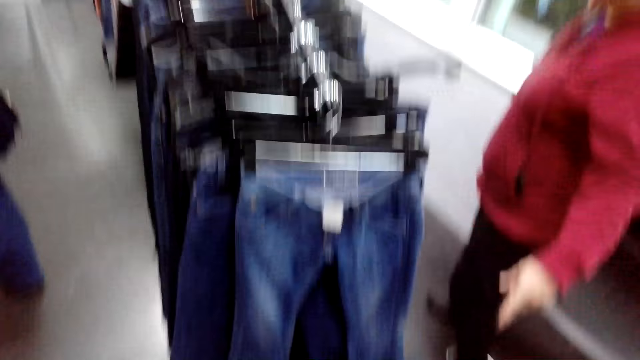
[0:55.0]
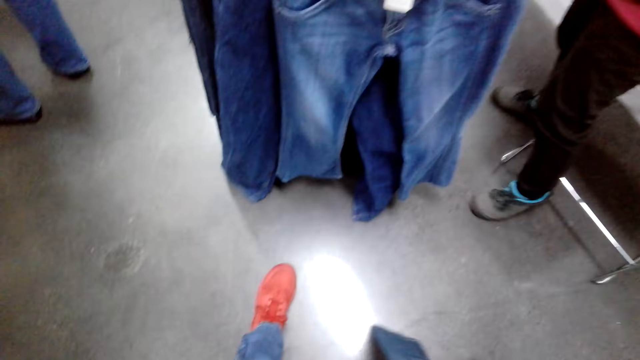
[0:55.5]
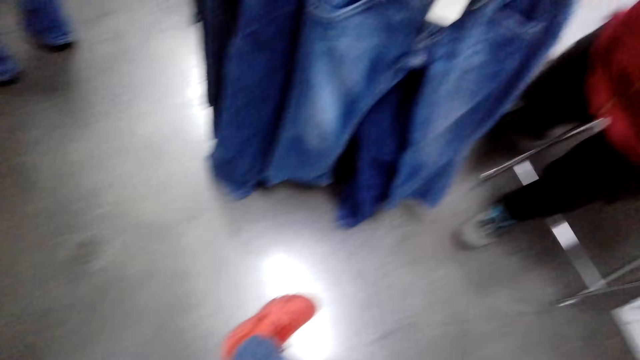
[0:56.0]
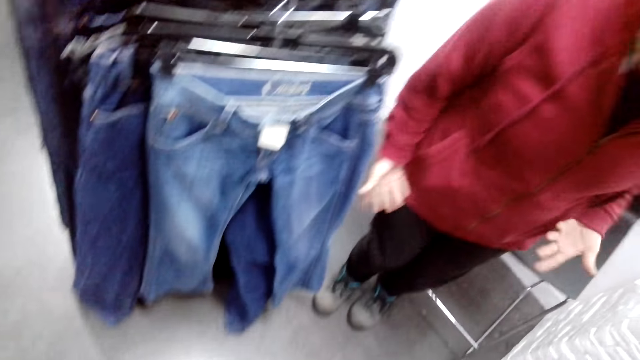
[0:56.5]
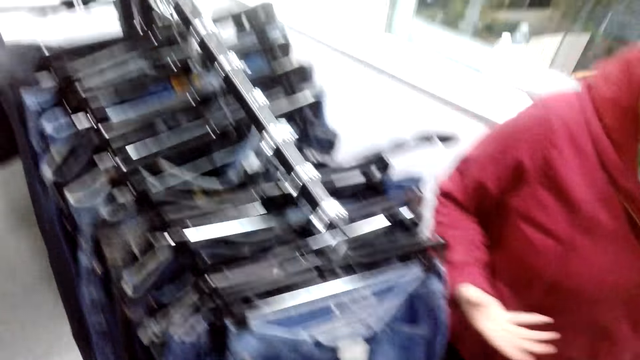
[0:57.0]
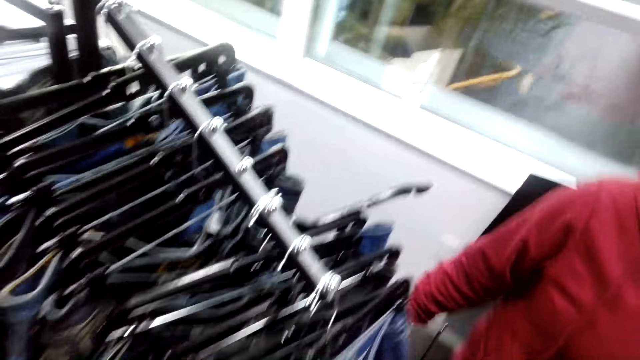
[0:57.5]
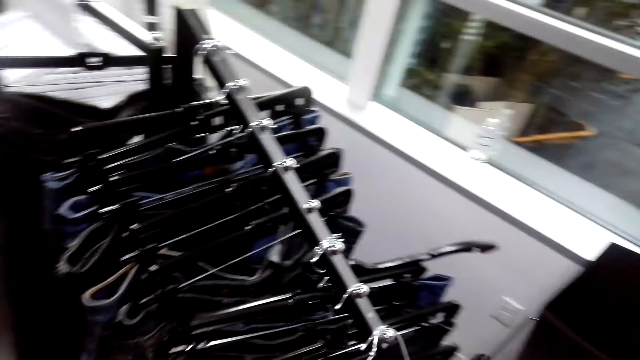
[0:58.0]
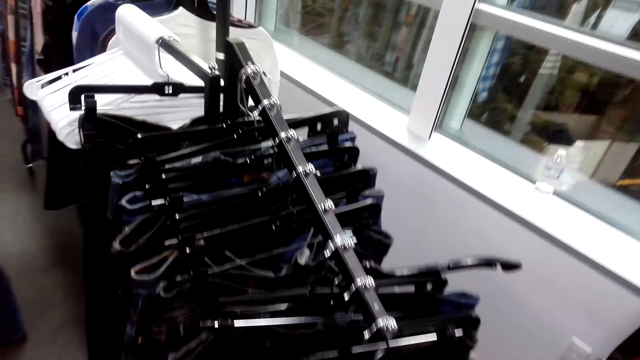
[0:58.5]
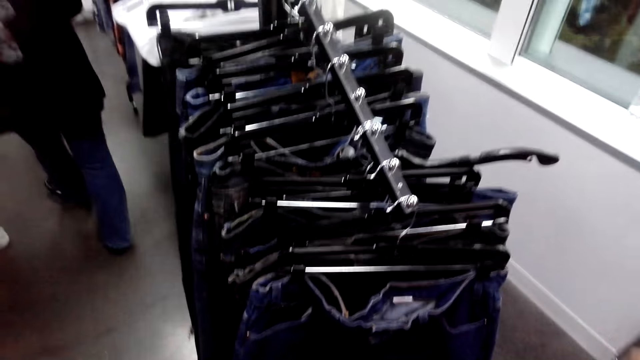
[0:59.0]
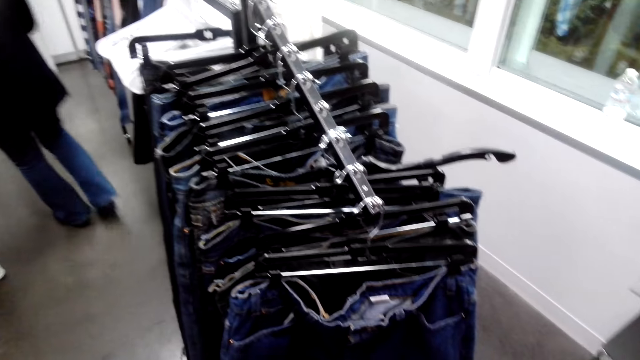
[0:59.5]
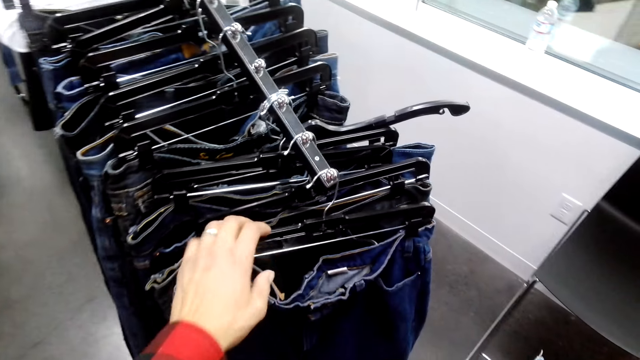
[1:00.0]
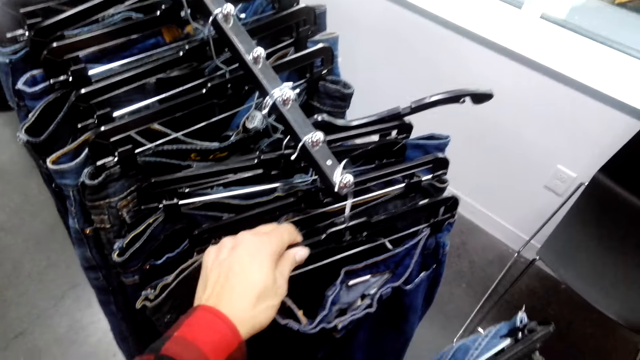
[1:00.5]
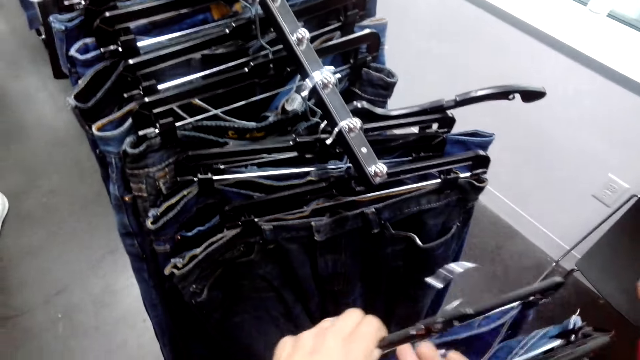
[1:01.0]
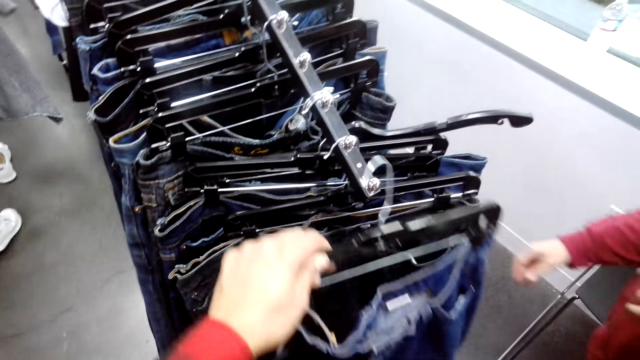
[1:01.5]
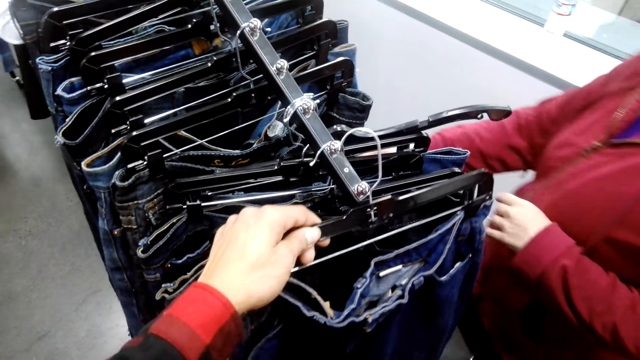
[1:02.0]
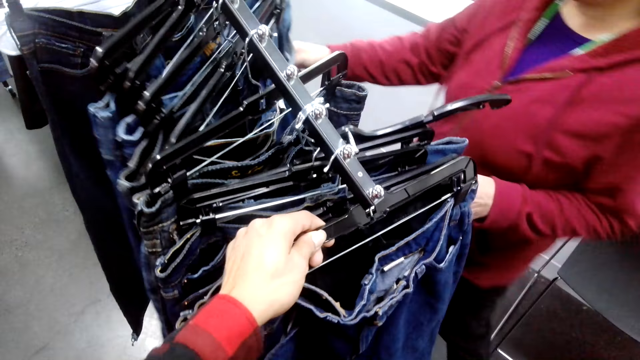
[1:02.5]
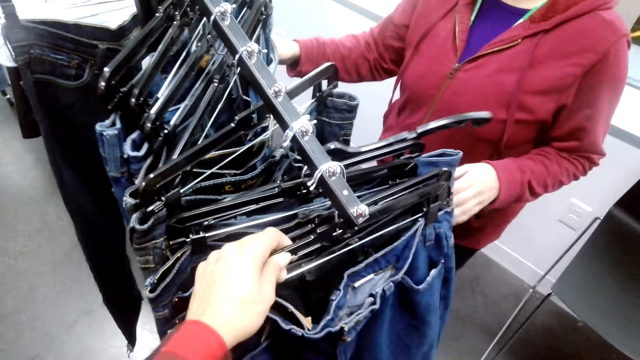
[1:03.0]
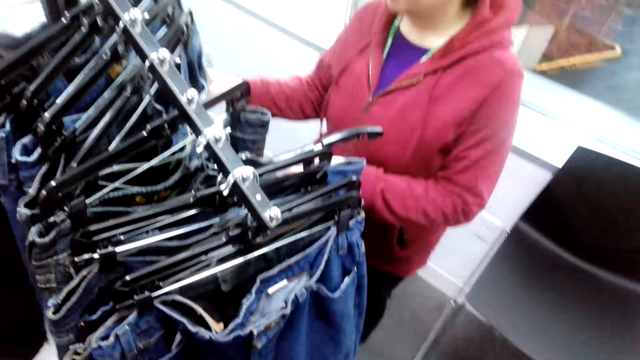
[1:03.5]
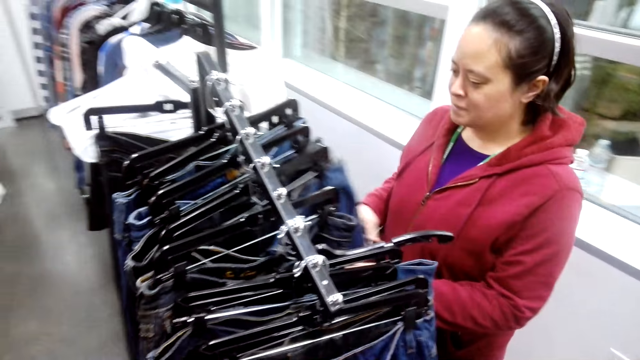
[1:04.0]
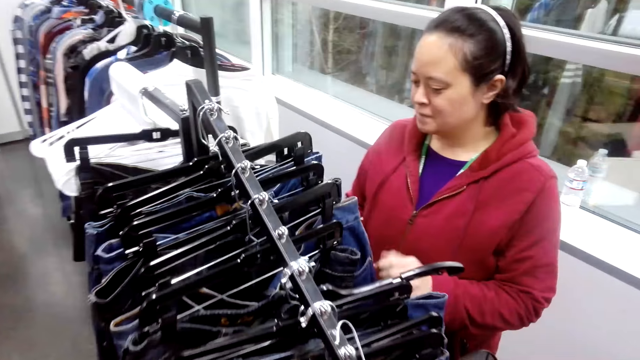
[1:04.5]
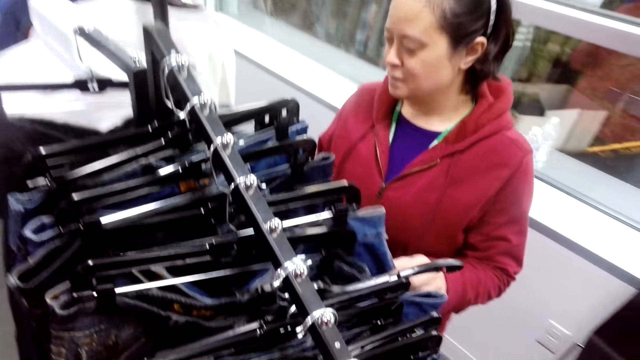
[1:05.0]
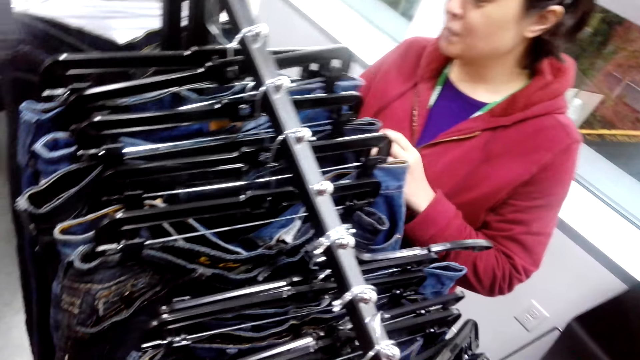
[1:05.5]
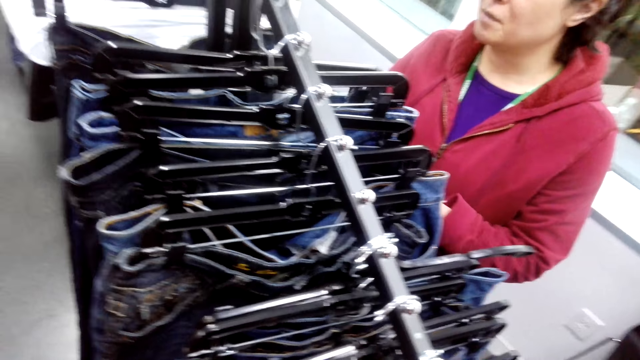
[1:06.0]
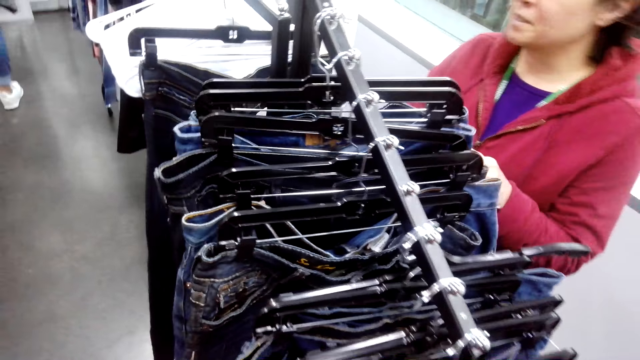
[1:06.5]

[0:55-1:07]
The woman points the trouser with the camera wearer. The camera wearer picks the trouser from the stand and hangs the trouser on the stand. The woman chooses the trouser from the stand. The camera wearer stares at the trousers on the stand.

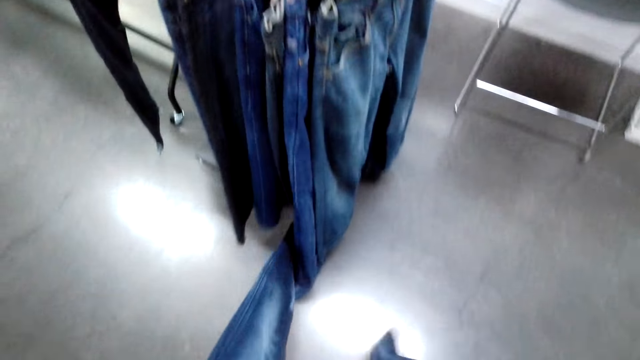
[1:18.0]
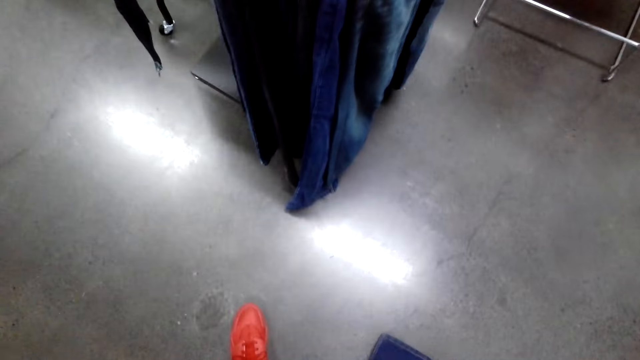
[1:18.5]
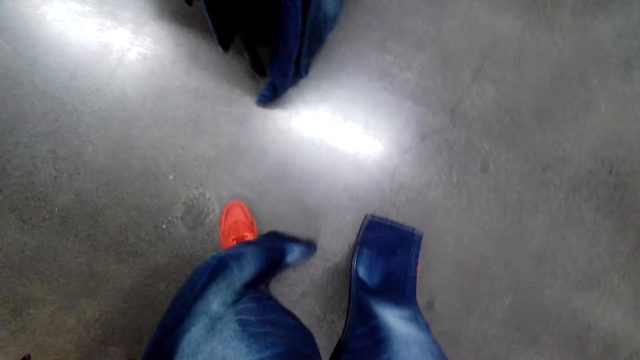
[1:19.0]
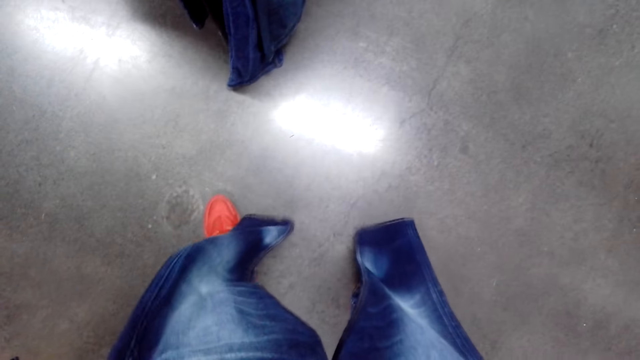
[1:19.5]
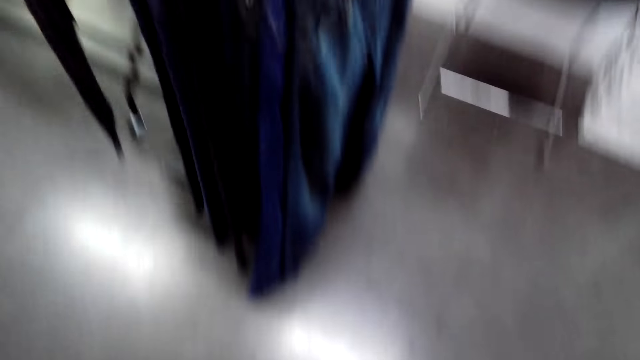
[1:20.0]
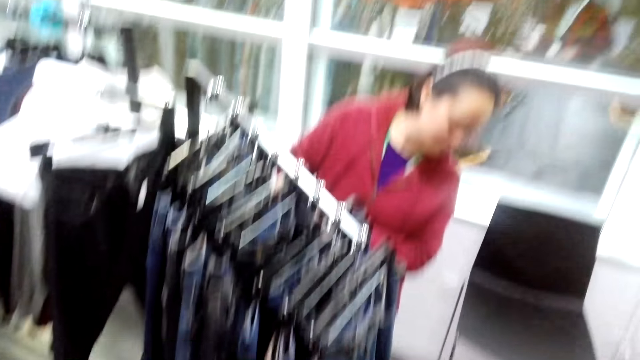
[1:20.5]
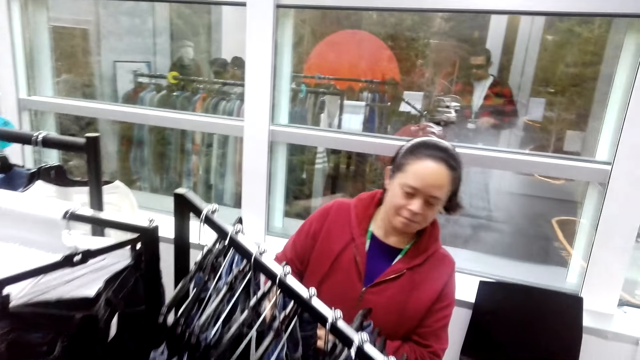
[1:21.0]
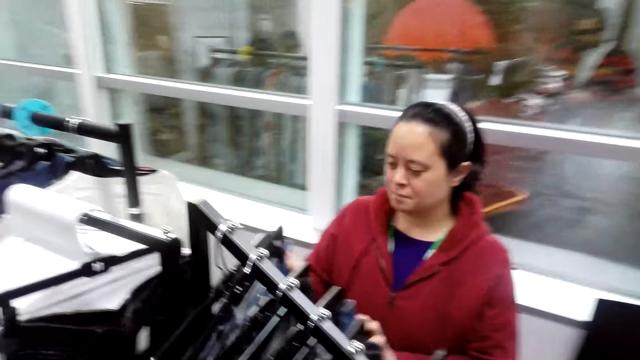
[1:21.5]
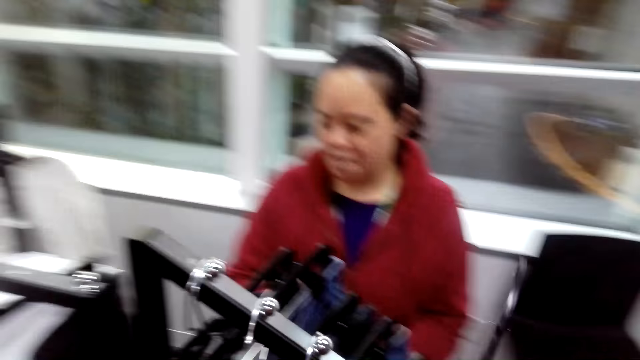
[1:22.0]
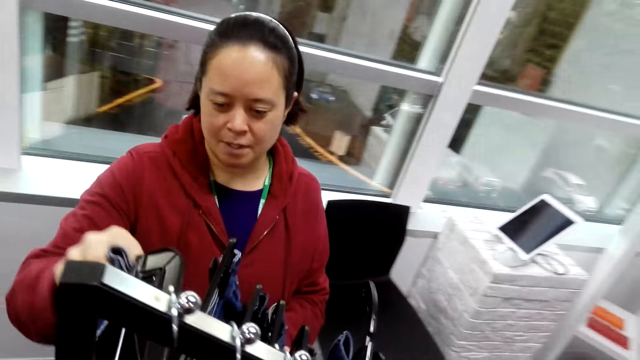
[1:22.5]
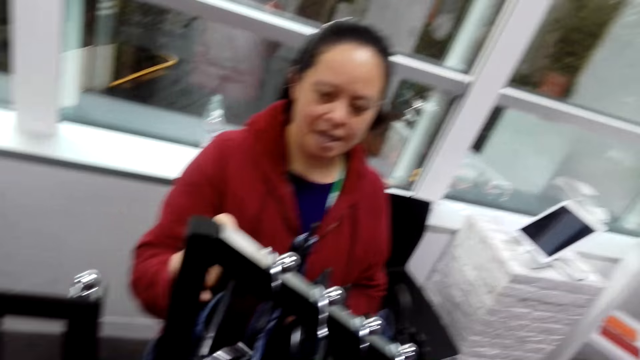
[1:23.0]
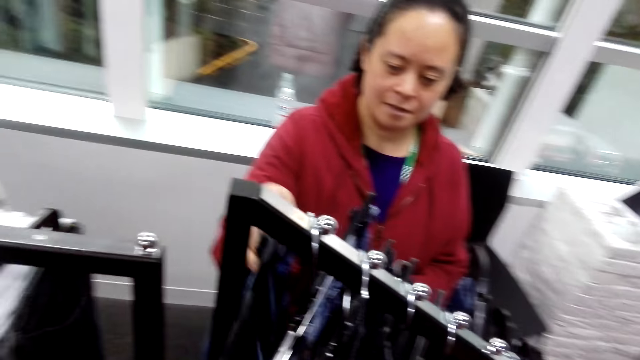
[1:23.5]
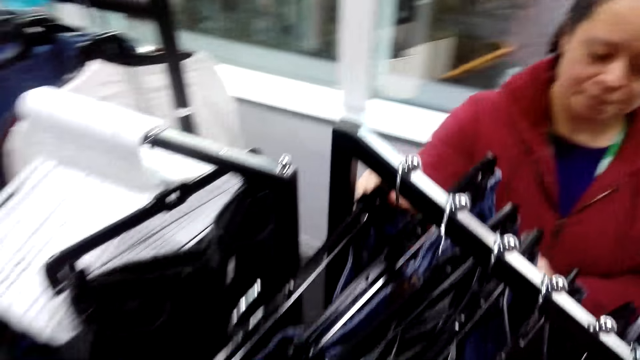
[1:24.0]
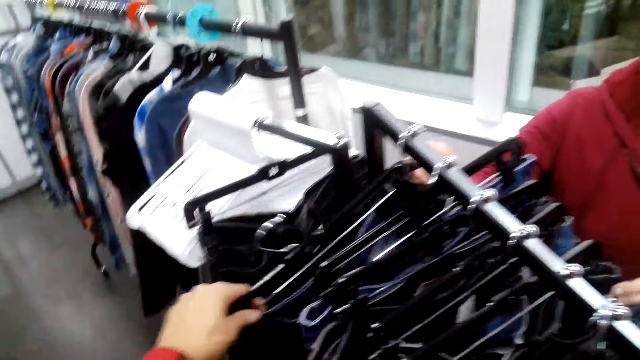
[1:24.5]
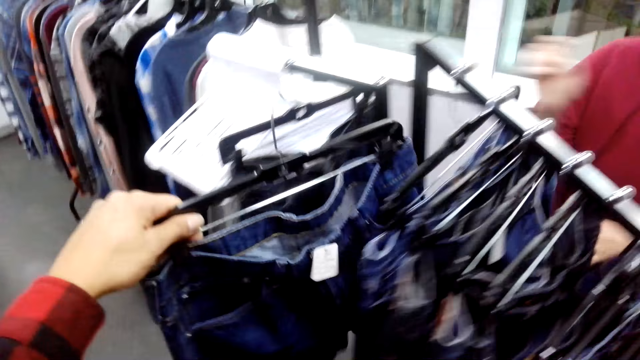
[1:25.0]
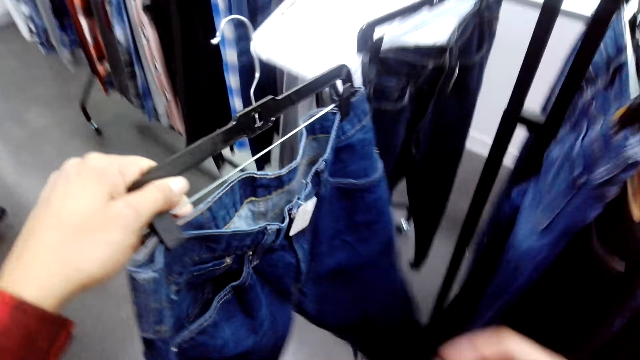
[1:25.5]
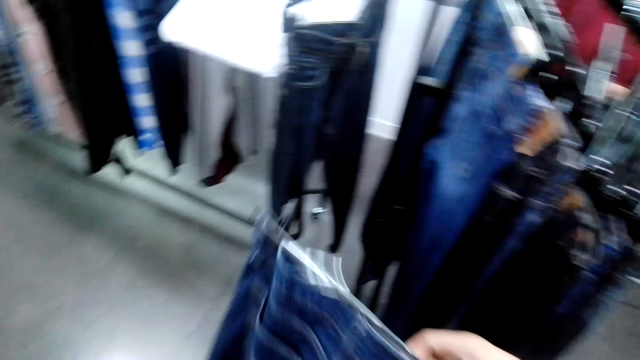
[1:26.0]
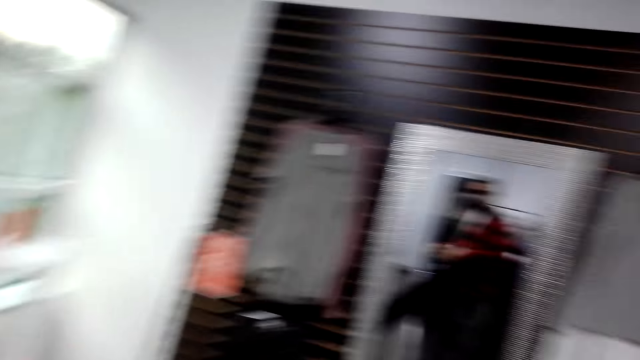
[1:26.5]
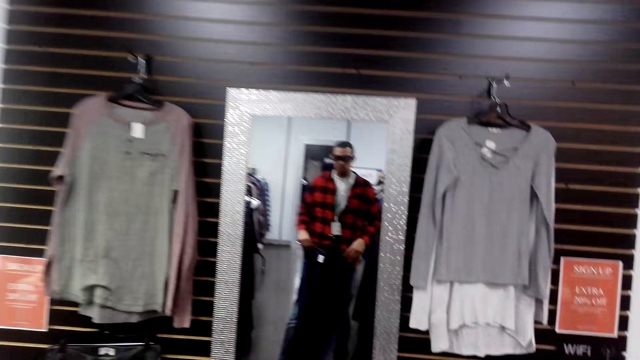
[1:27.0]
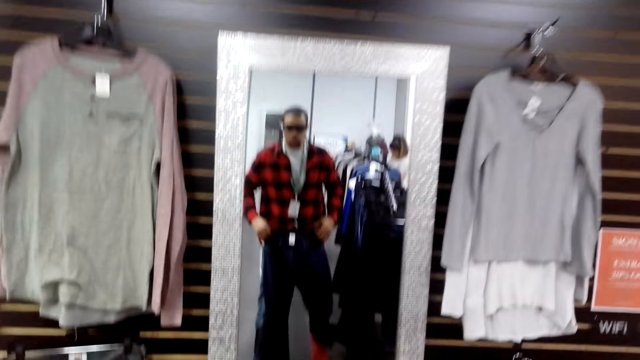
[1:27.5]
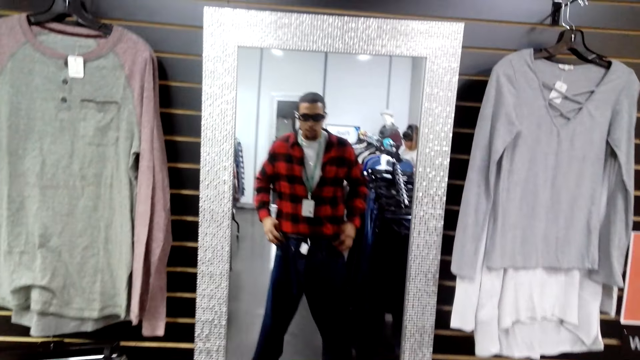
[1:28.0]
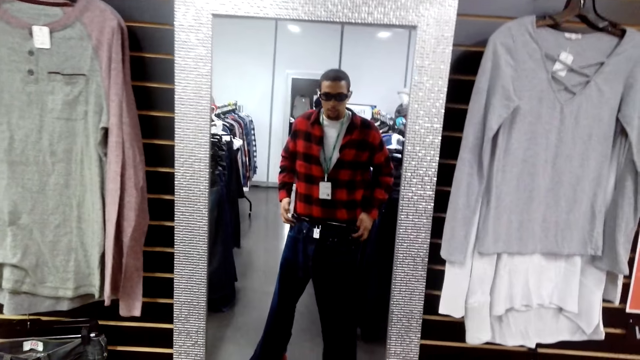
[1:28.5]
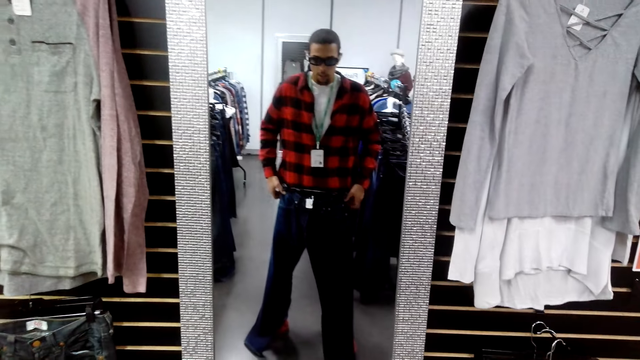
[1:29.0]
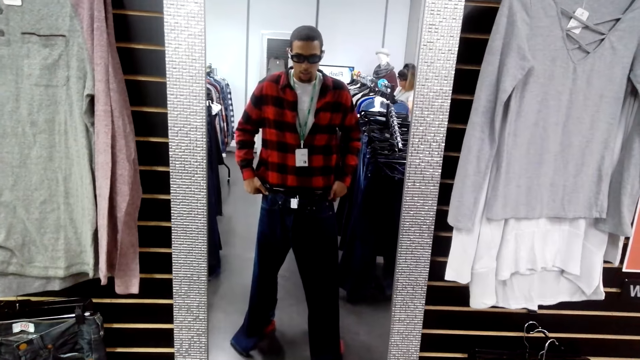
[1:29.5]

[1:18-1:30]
The camera wearer fits a trouser. They check the size of the trouser. They stare at the trousers on the stand, pick the trouser from the stand, and look at the mirror.
